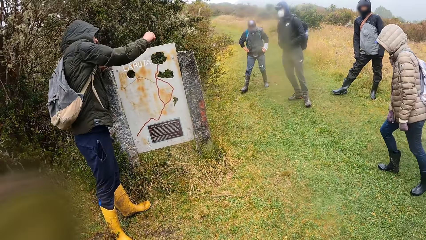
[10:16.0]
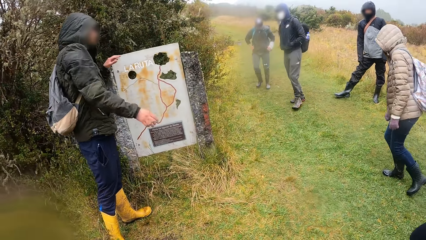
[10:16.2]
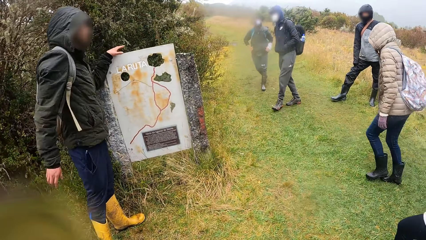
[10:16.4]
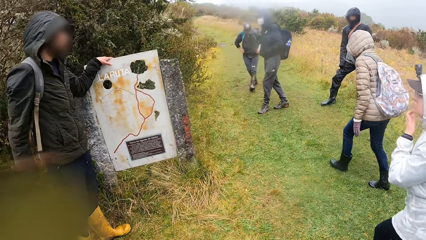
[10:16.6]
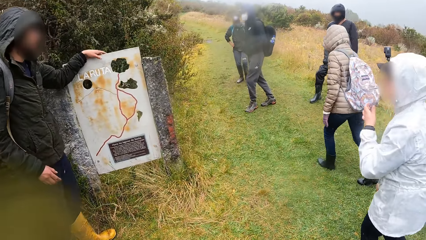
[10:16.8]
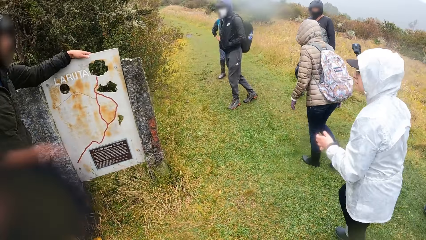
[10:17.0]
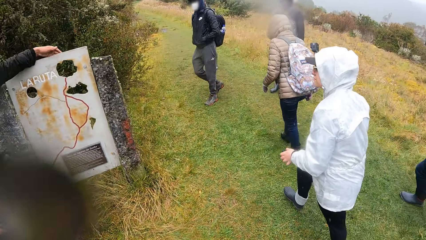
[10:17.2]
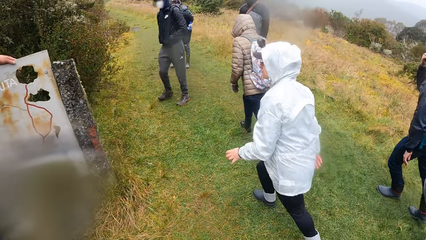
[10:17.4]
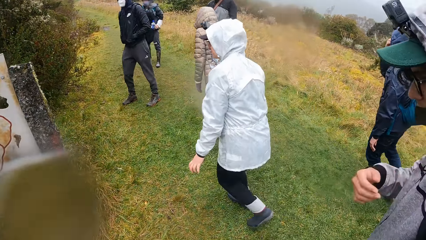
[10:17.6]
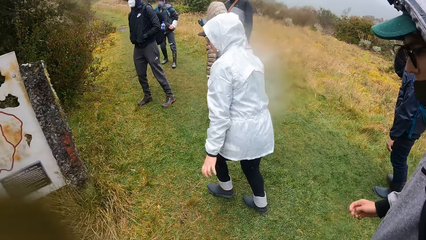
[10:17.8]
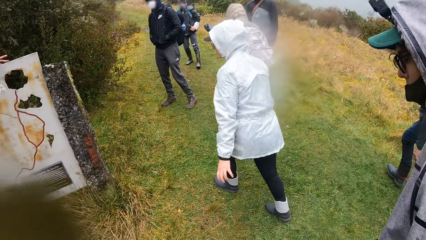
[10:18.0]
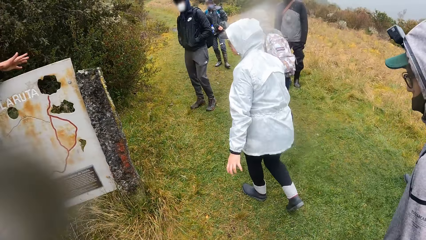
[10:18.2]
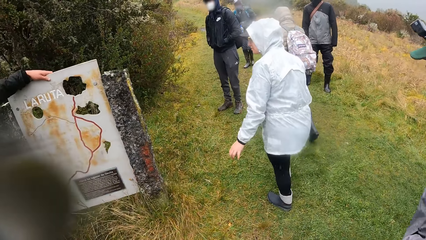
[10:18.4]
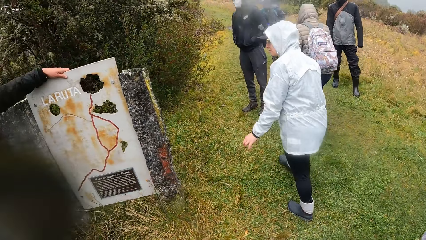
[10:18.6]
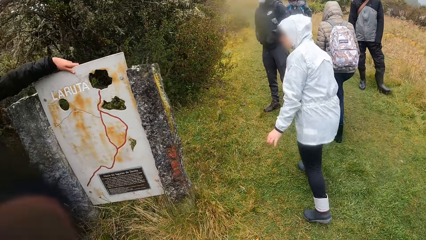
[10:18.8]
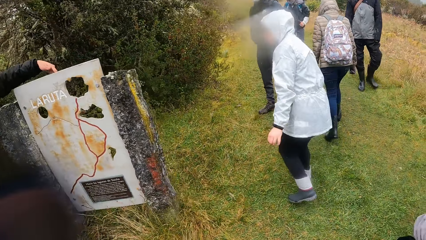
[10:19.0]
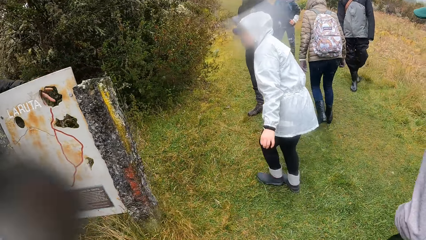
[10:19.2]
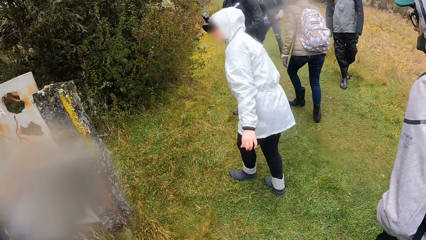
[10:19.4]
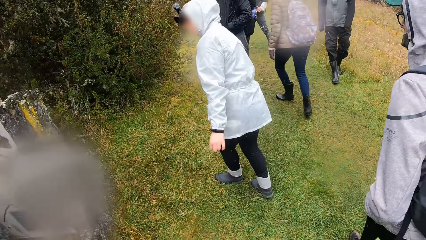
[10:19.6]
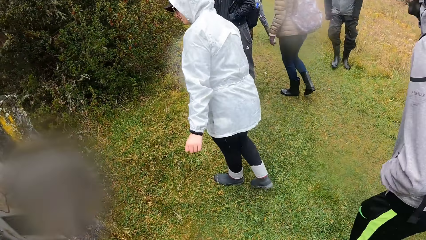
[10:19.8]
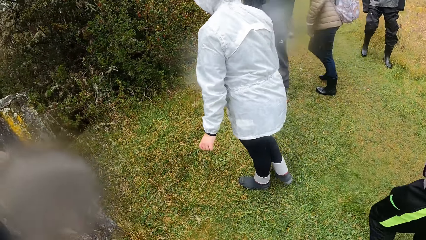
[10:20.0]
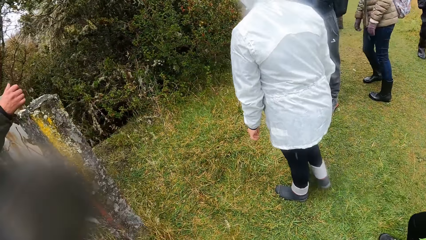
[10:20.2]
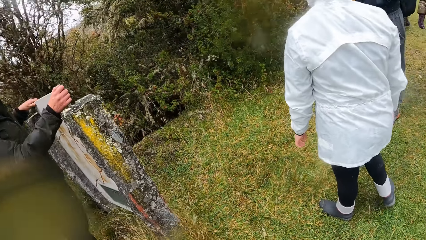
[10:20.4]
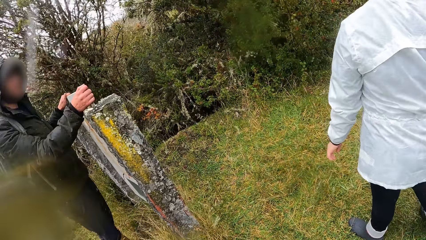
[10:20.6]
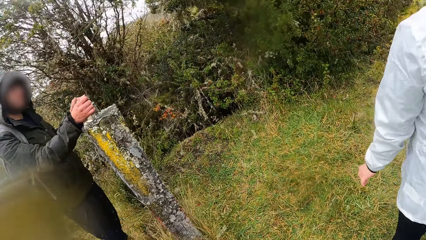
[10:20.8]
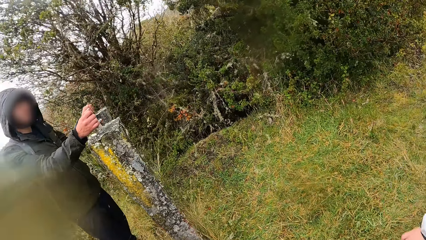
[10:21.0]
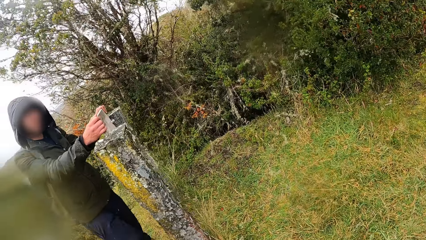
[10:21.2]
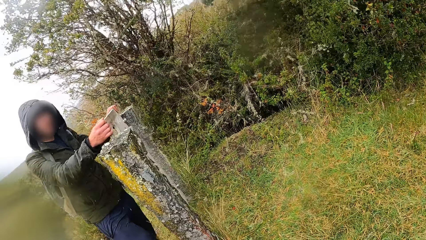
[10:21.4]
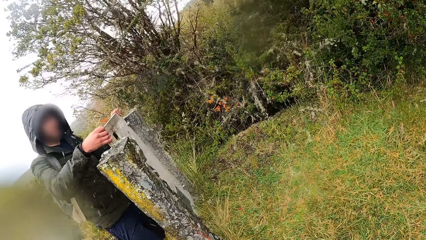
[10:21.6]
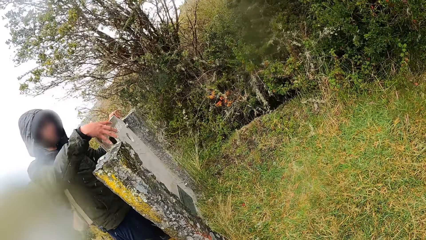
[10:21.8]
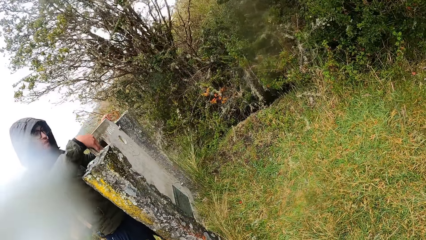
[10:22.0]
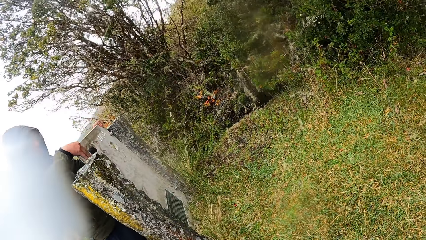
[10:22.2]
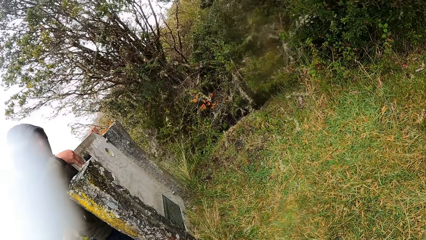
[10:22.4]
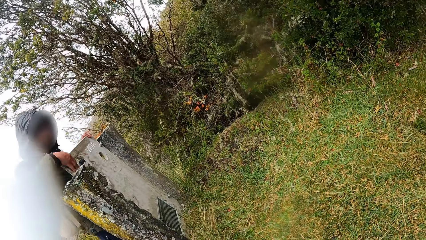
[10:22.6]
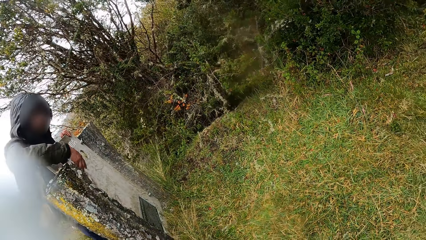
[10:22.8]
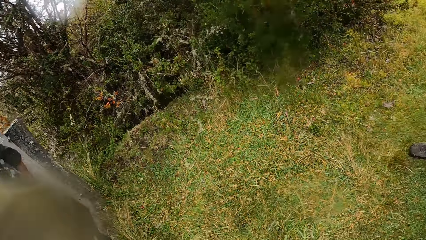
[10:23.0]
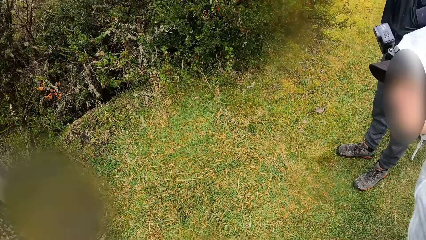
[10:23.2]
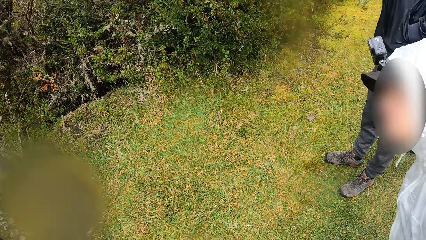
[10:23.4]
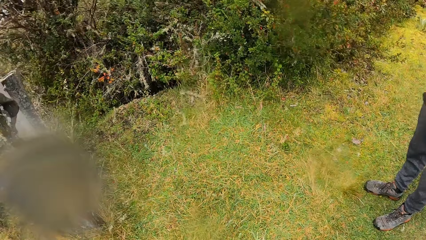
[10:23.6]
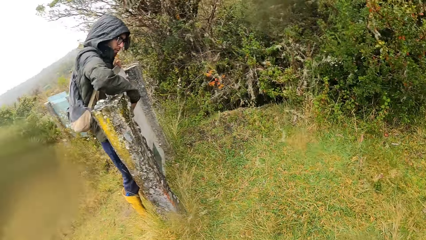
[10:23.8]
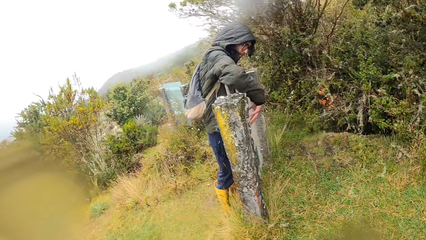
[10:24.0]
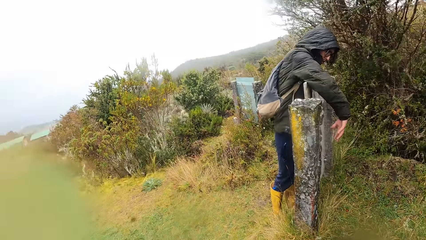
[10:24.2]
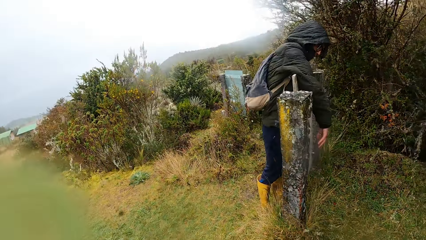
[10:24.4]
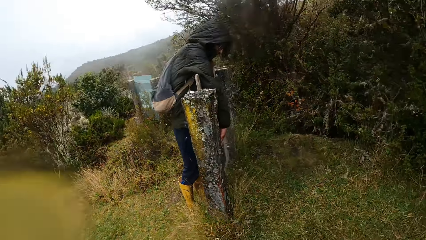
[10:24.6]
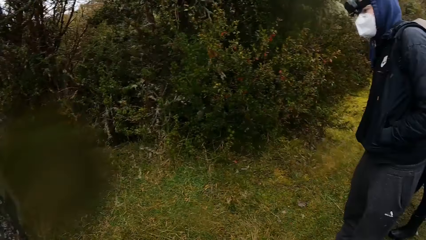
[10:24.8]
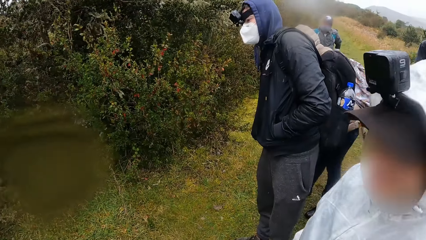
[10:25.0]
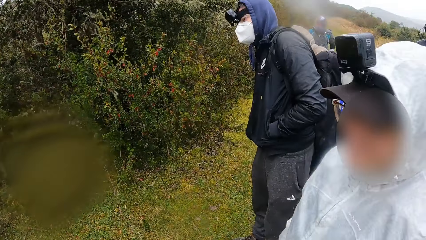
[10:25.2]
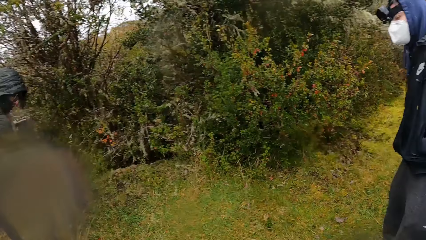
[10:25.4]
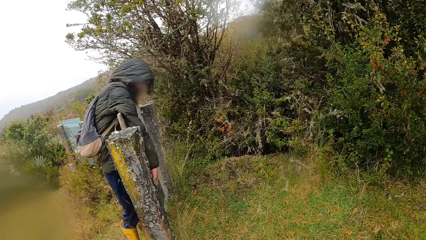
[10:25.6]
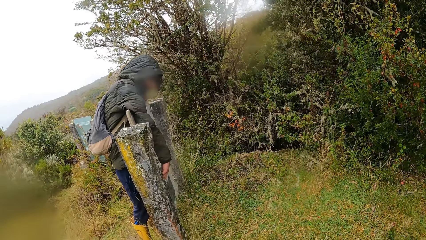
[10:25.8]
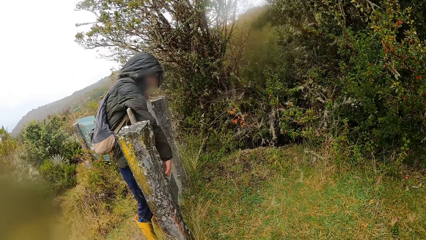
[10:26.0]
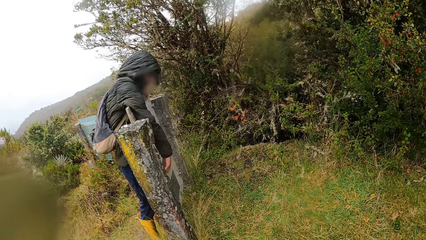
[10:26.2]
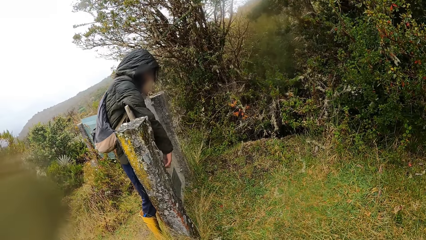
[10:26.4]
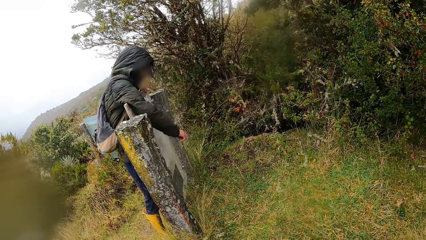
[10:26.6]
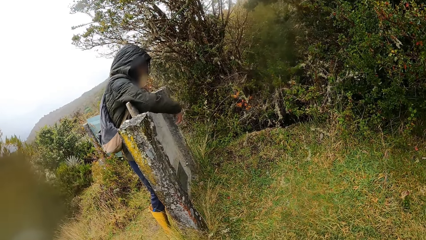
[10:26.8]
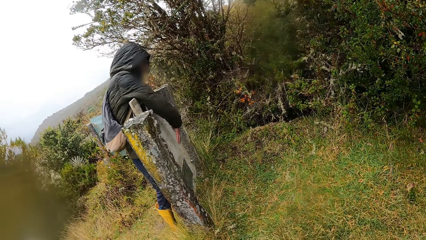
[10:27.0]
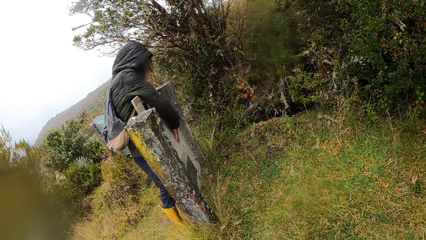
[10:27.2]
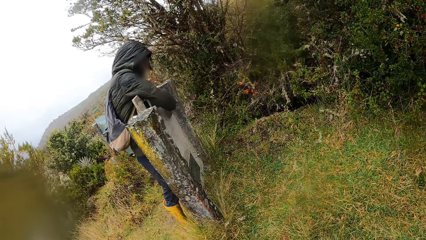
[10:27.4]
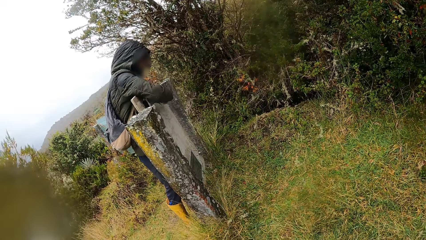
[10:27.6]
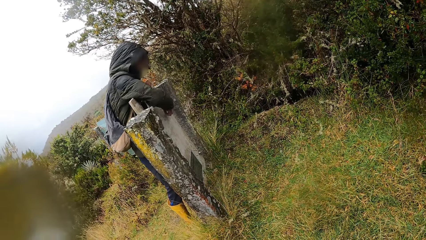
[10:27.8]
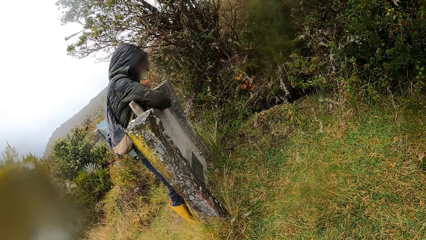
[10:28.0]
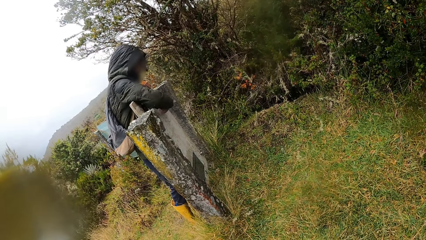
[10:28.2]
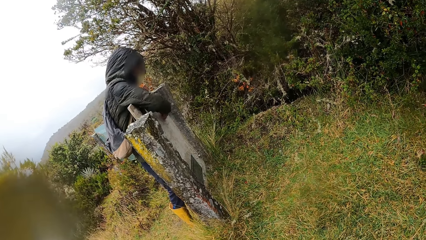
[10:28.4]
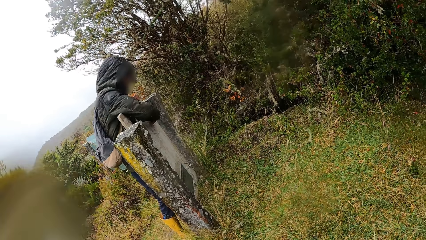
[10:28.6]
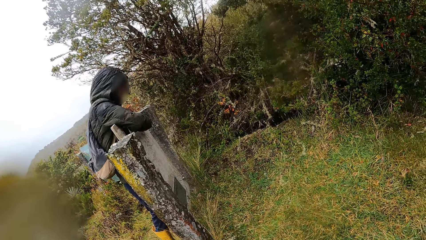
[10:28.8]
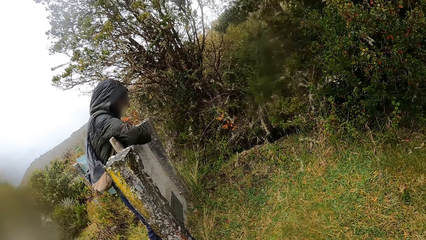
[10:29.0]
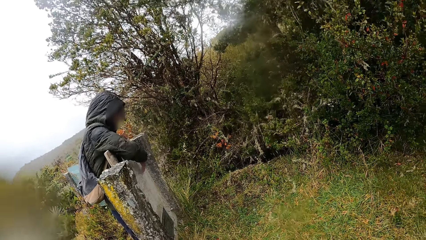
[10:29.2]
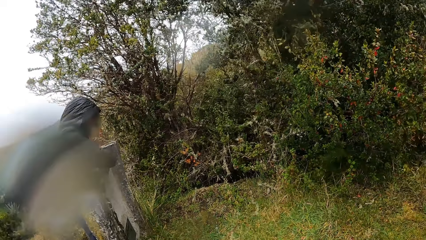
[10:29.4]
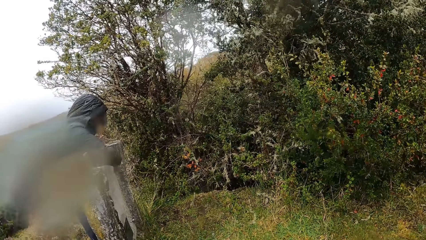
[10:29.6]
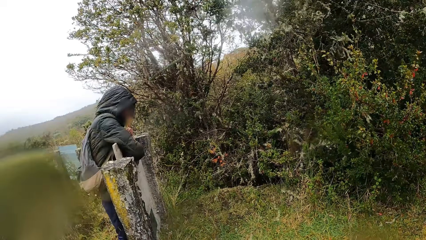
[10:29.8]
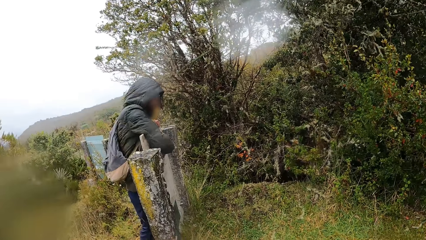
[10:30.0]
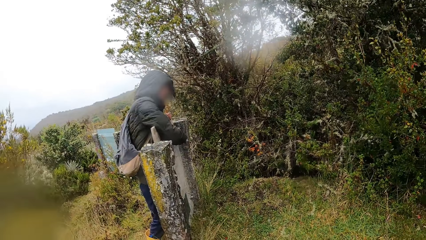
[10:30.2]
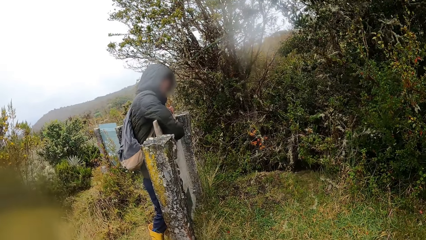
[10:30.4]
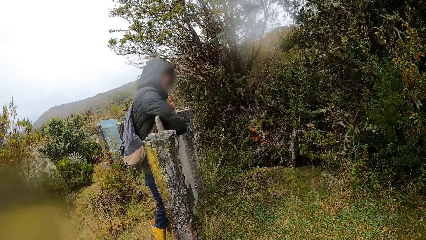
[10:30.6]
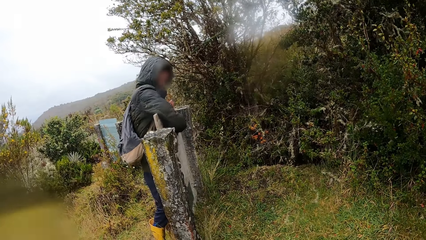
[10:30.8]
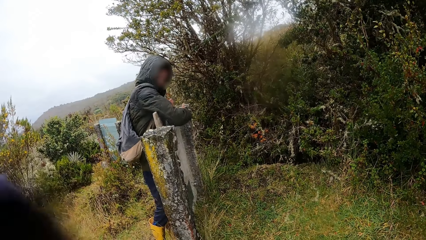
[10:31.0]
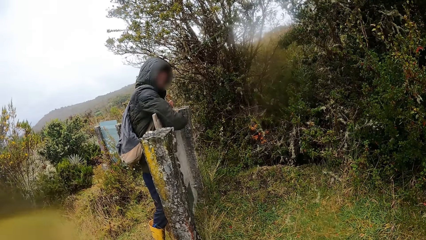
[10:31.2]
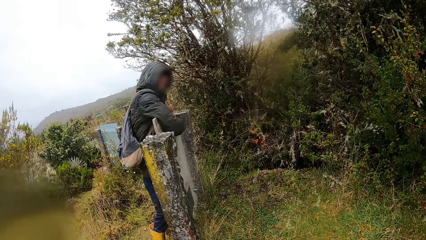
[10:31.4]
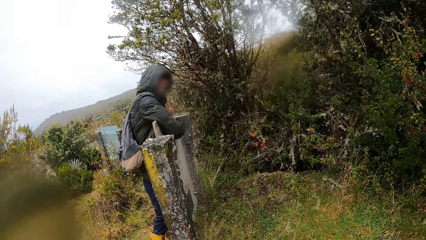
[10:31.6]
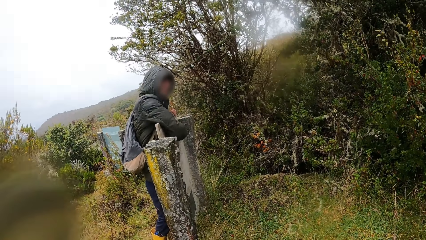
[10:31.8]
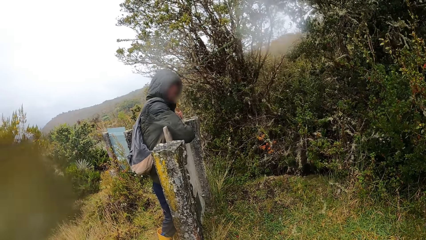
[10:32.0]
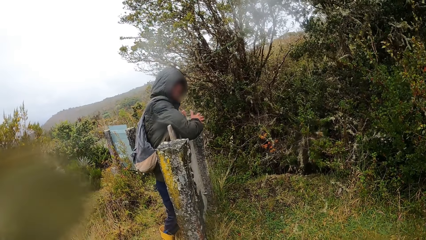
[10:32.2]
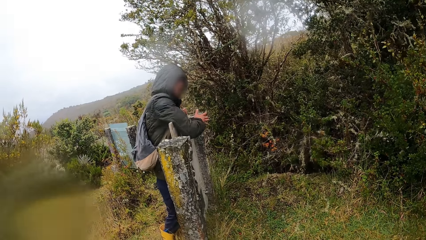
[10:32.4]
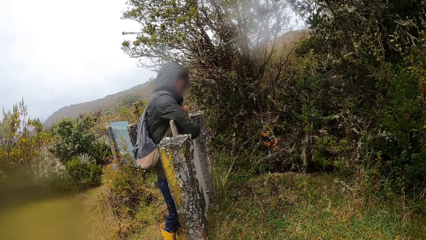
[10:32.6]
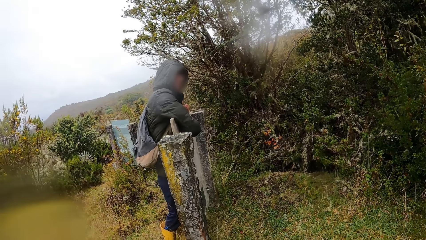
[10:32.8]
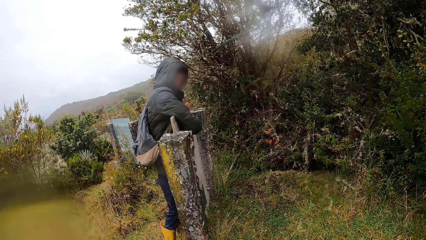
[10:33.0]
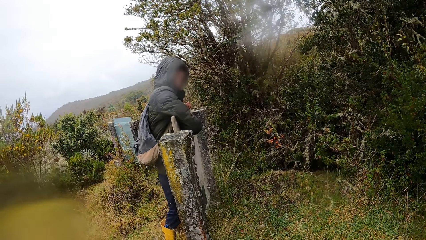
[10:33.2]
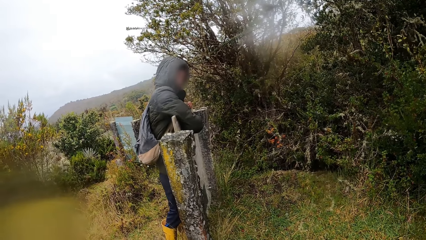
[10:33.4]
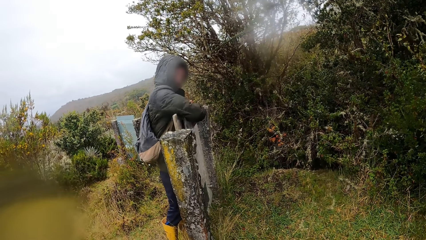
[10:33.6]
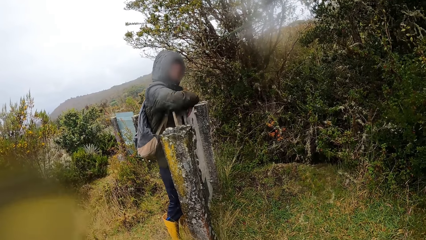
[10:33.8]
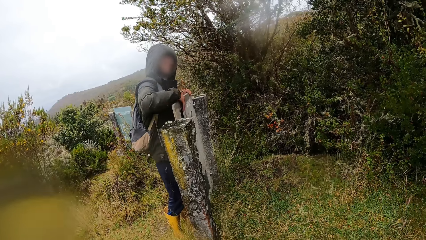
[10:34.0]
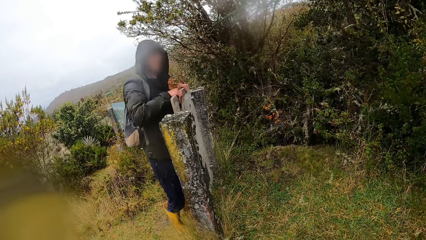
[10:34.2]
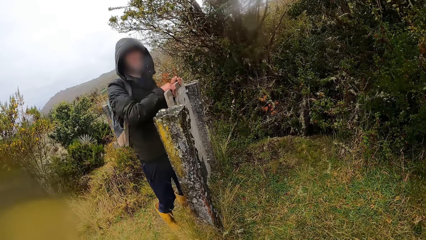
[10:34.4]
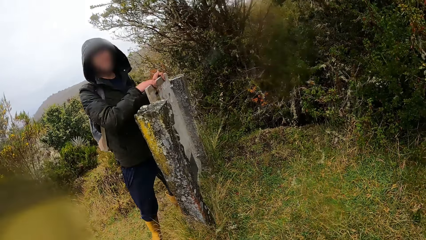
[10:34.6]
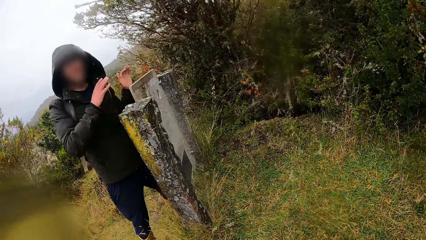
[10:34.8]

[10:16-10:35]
The camera wearer walks to a side of a hill with the group of people. They walk along the garden. A man instructs the camera wearer and the group of people. The camera wearer turns around the garden. They stare at the man as he explains.
